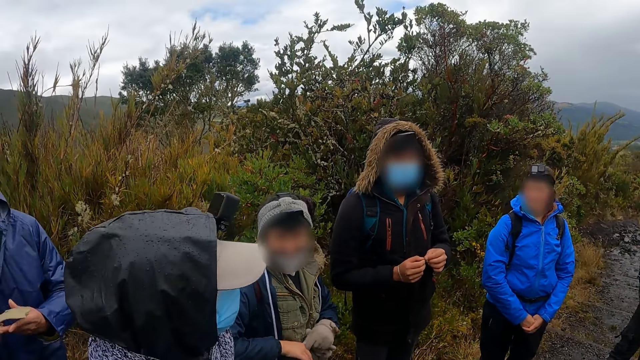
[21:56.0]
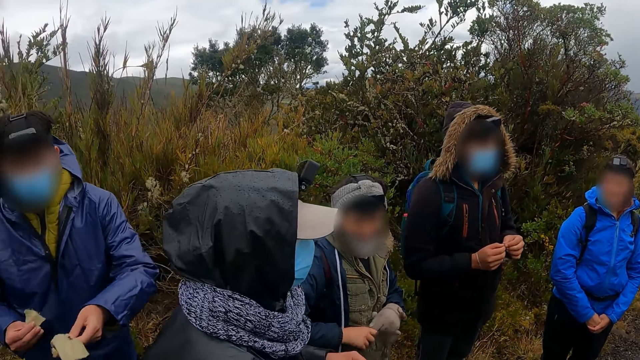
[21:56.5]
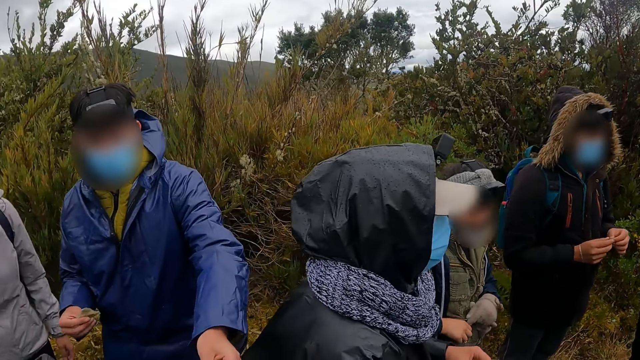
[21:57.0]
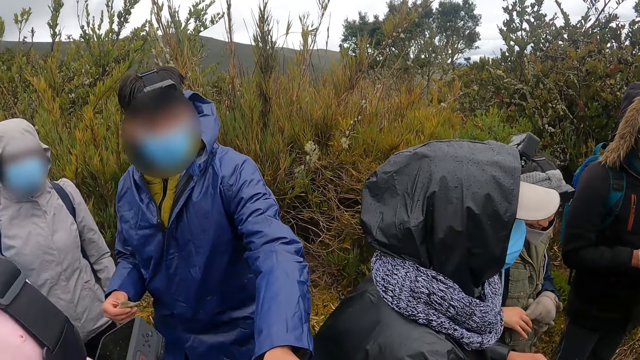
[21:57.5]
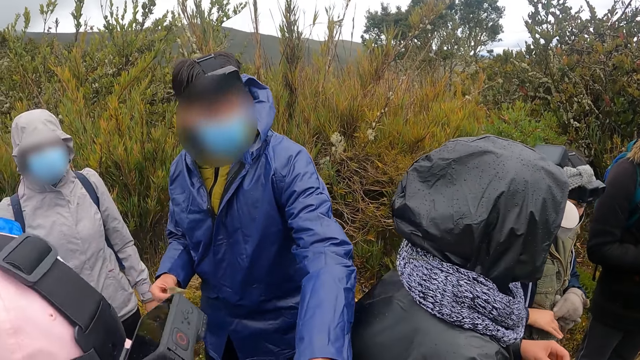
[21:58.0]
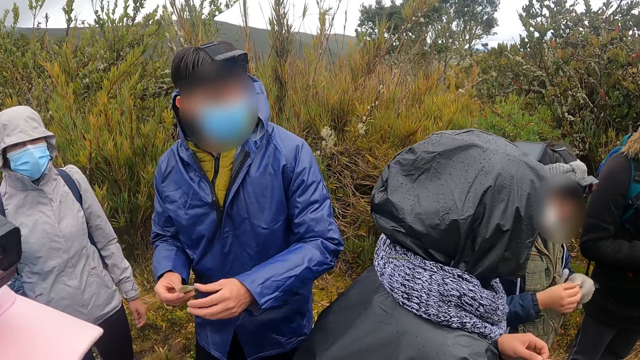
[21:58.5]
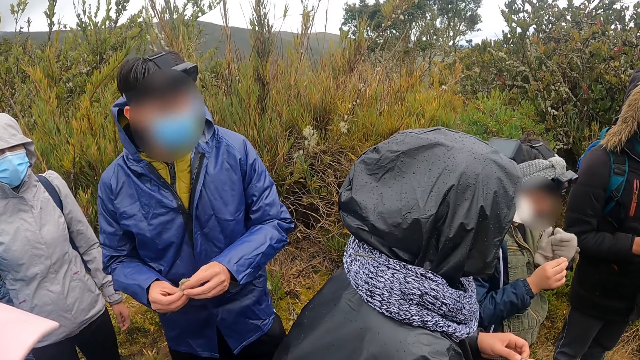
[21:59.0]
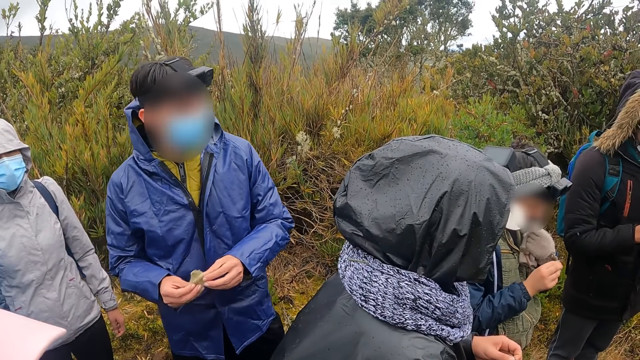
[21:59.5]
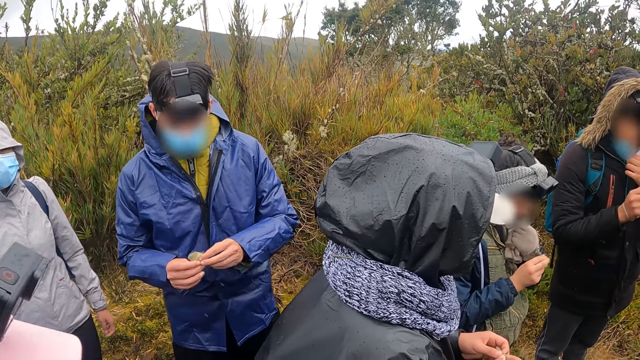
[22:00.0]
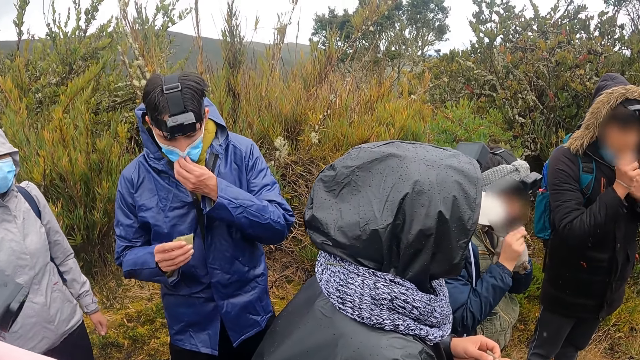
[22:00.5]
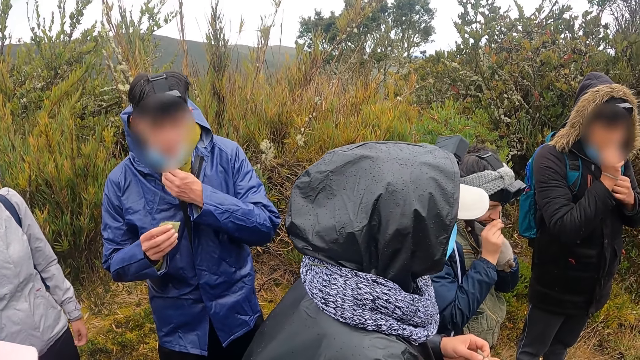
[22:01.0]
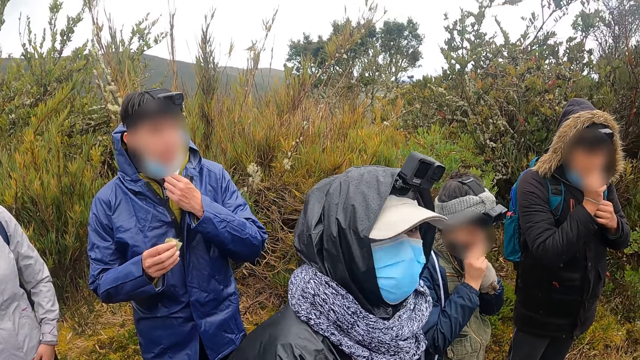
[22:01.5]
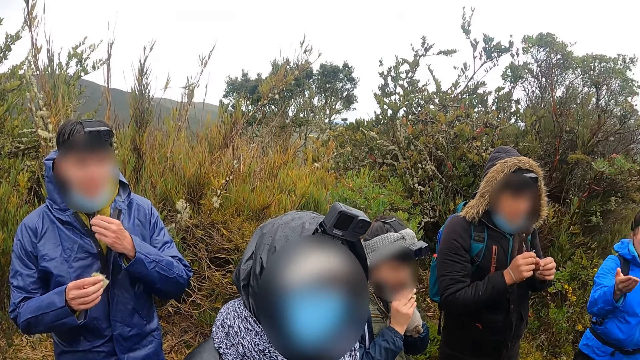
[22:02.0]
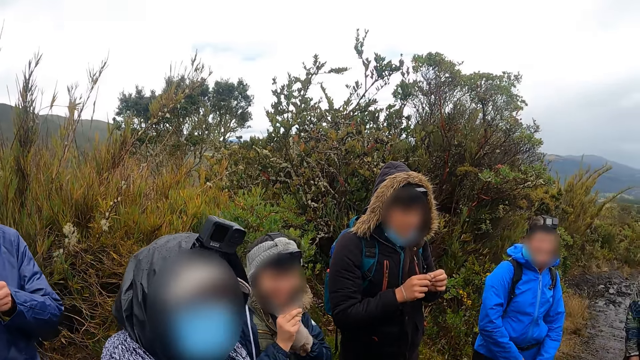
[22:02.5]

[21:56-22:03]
The man passes the leaf in his right hand to the camera wearer.

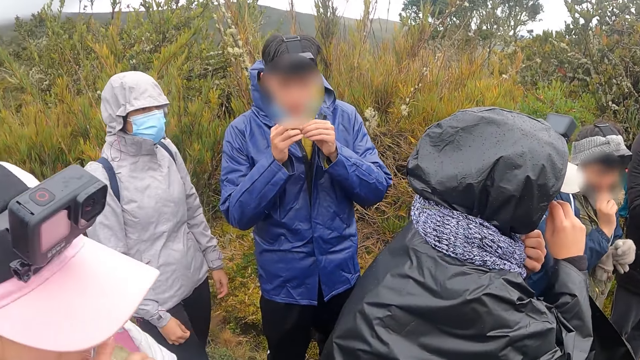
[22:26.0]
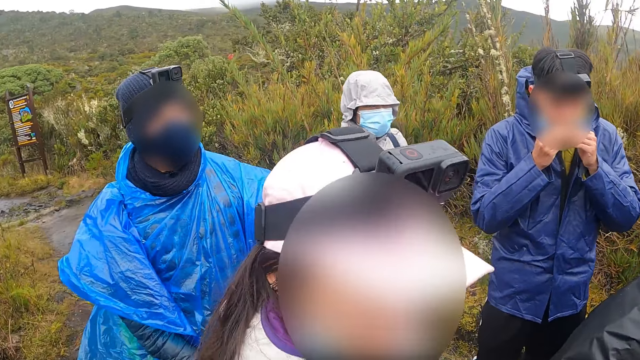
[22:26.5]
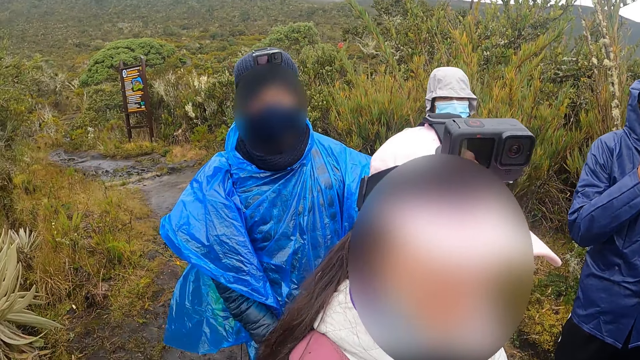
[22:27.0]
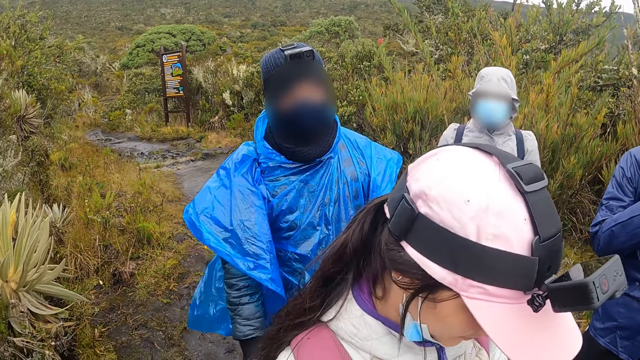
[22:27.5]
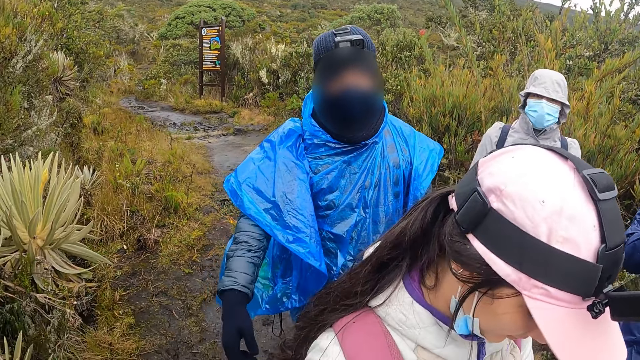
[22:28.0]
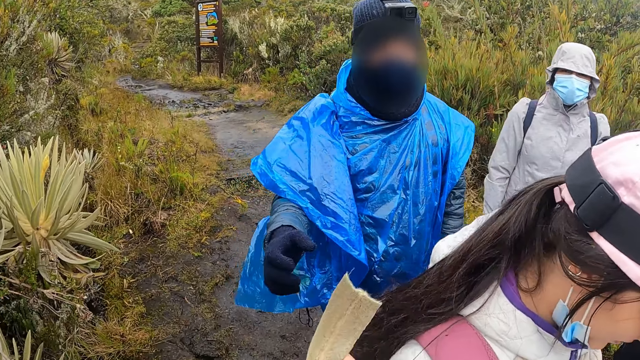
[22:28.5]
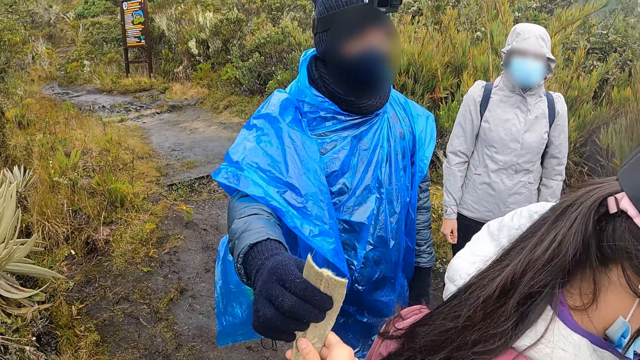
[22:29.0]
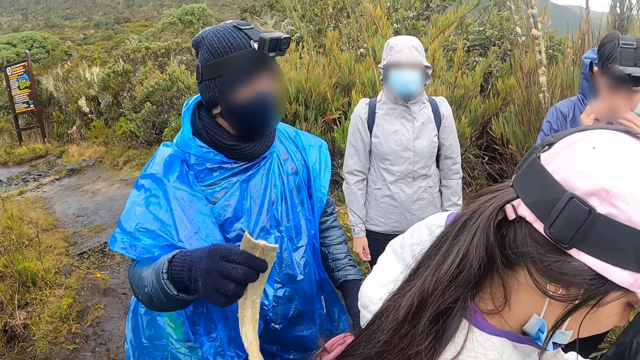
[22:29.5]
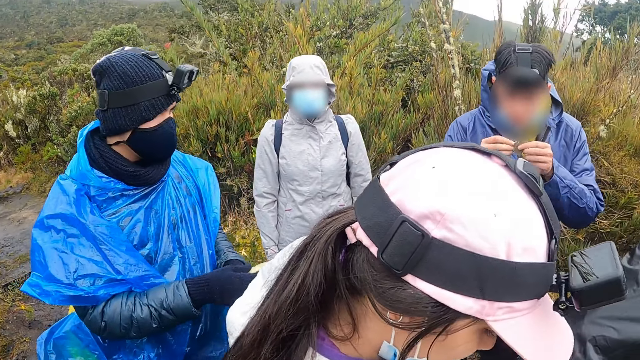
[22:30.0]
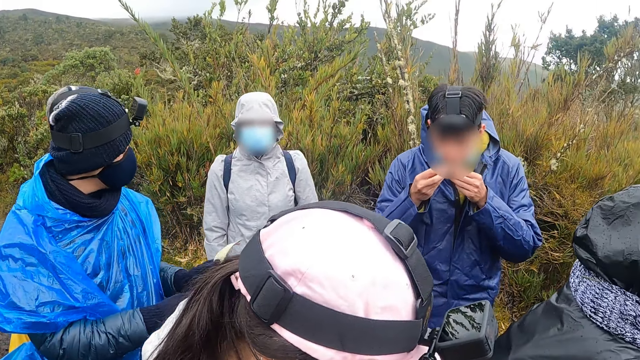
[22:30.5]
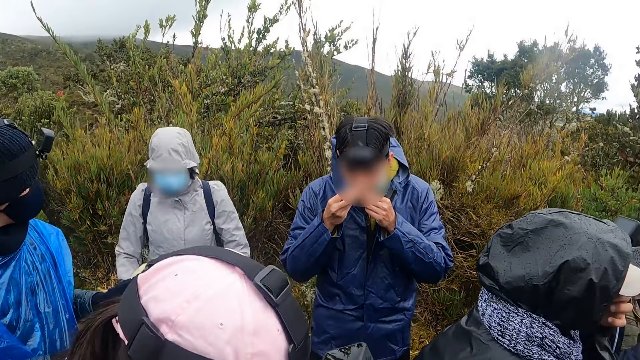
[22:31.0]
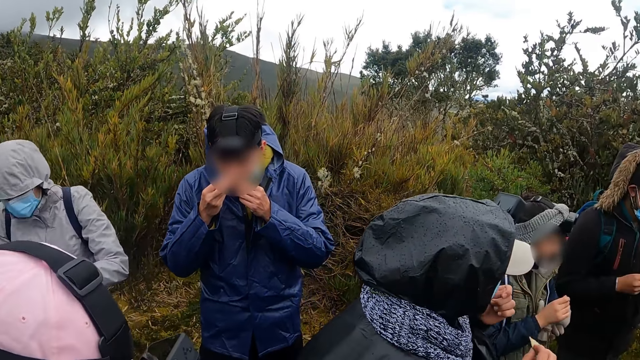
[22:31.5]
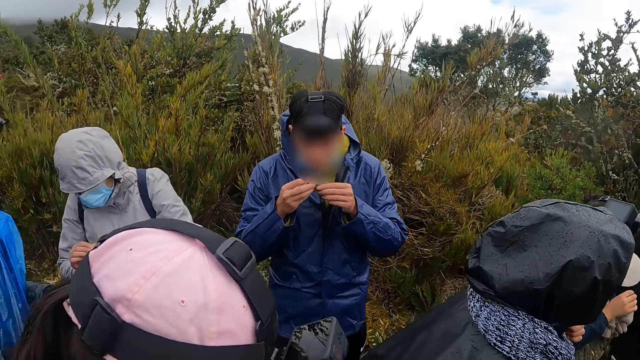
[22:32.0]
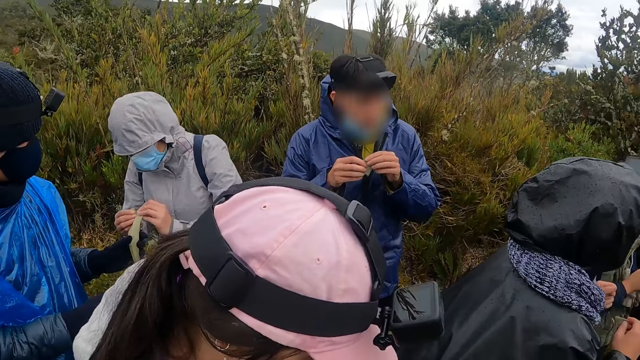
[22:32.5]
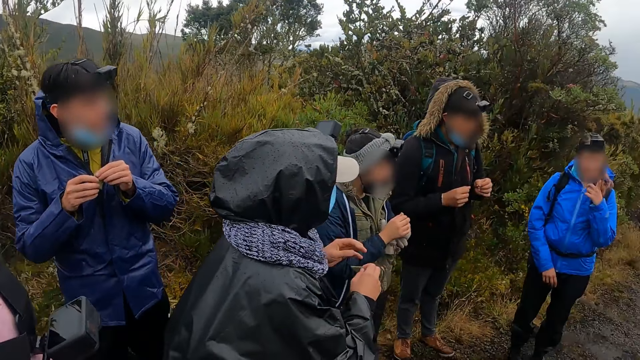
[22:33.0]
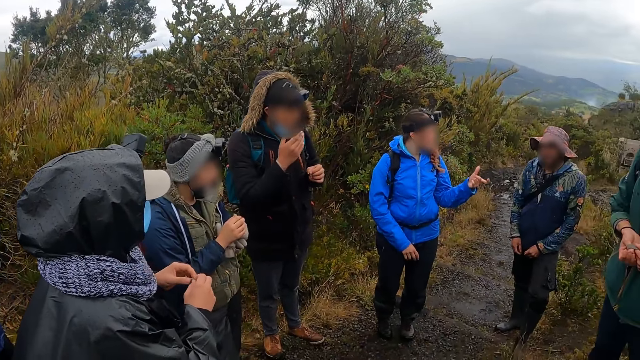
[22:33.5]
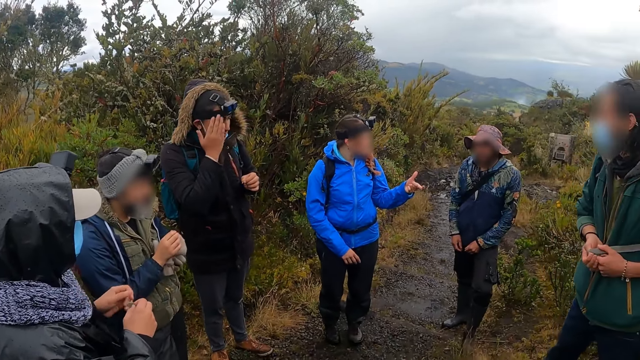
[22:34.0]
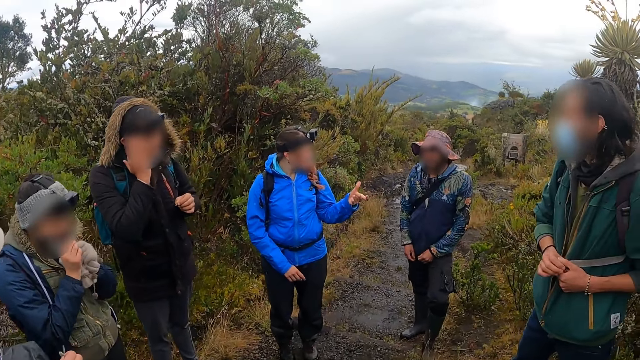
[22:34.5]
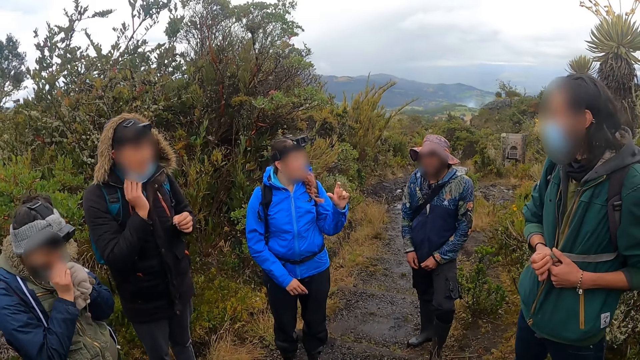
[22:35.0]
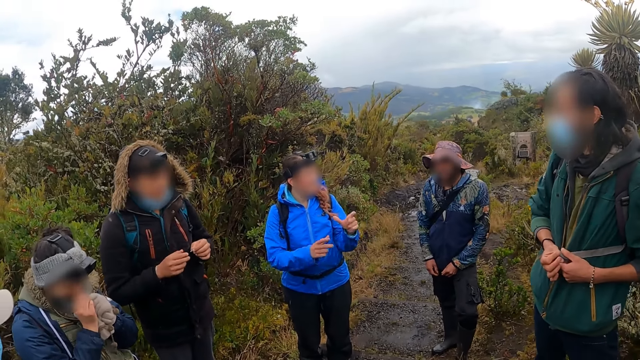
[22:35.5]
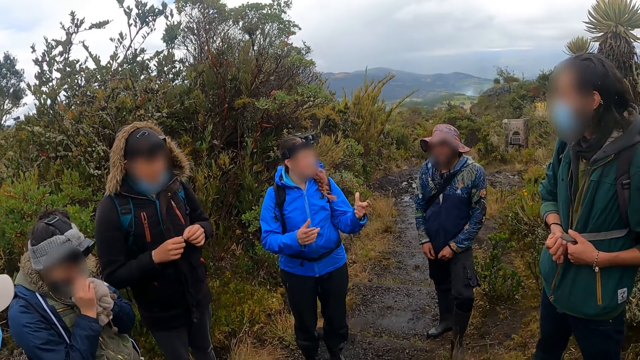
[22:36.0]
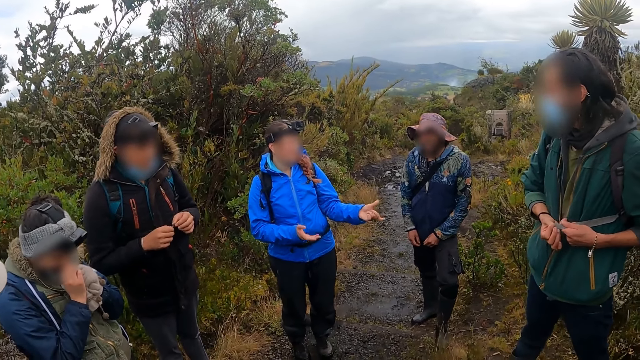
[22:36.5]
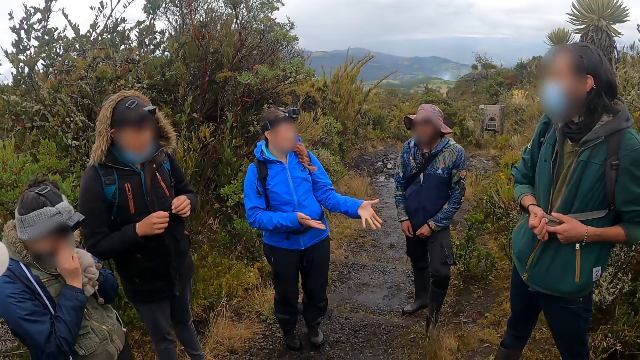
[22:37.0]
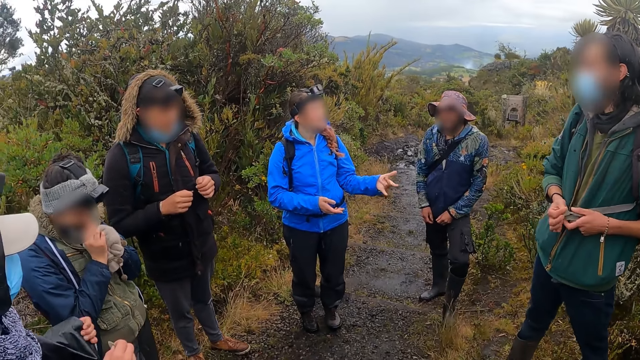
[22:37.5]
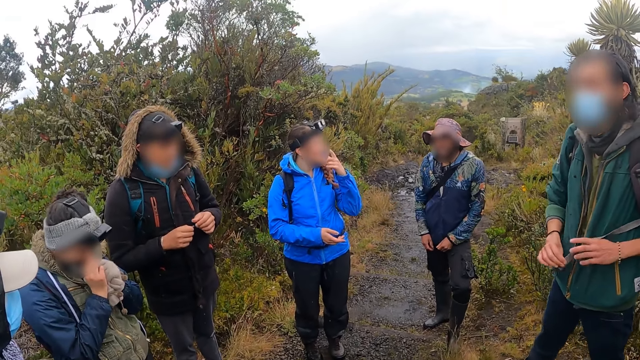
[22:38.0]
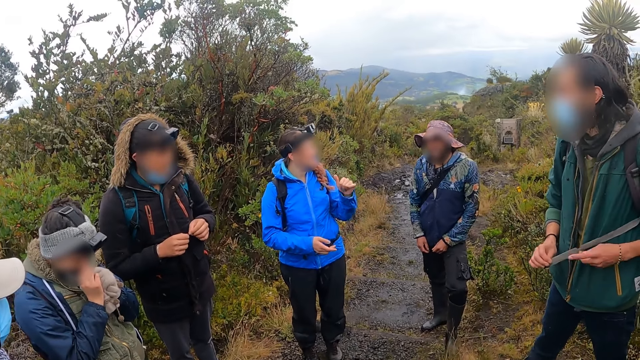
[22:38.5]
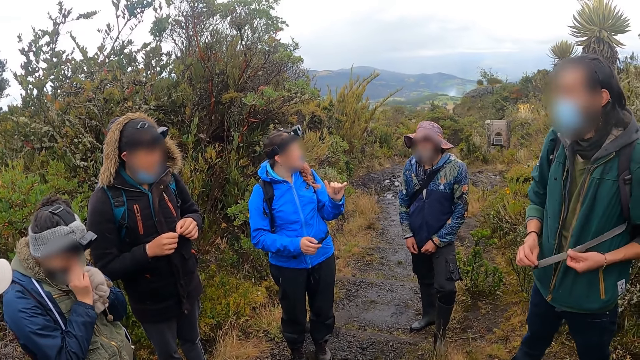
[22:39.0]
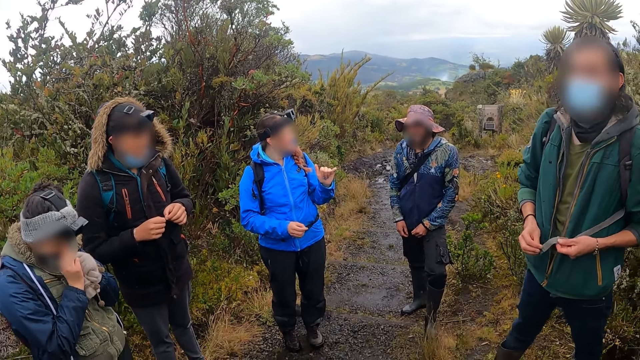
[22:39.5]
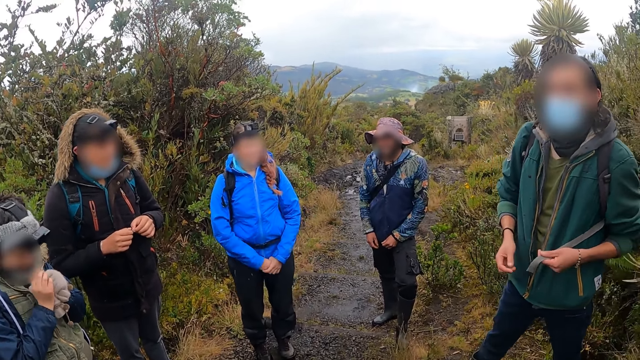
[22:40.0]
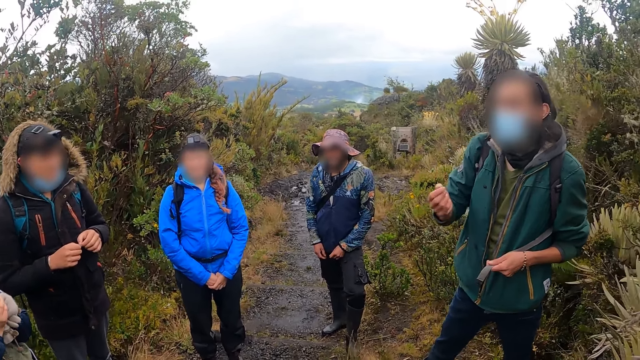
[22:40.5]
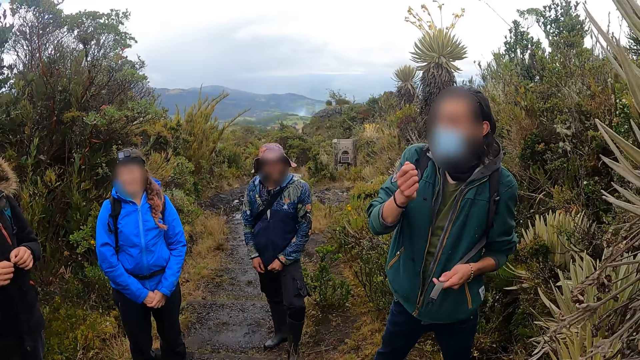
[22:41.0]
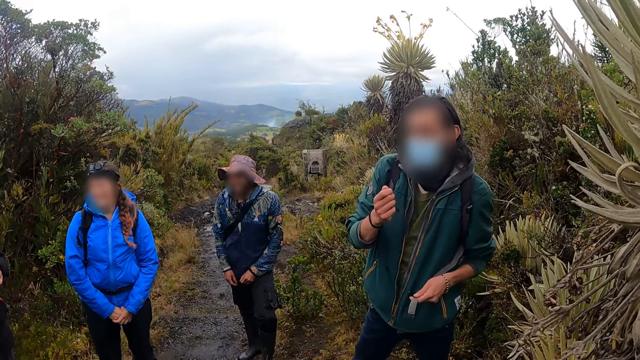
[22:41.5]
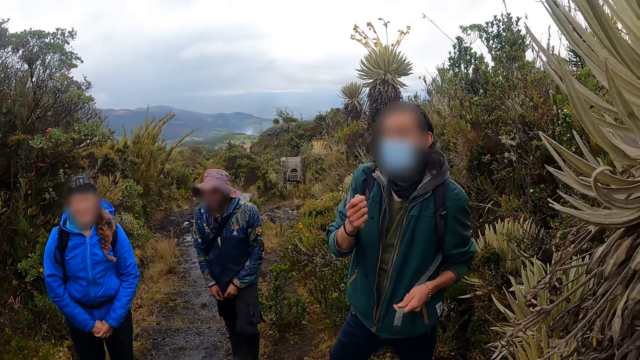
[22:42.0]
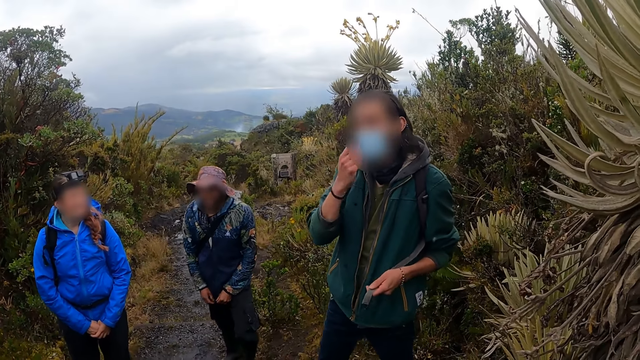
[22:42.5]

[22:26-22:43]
The camera wearer looks around. She passes the dry leaf to a man with her right hand. The man passes the leaf from his right hand to his left hand. The man holds the leaf with both hands. The man passes the leaf to the woman with his left hand. Another man speaks to the camera wearer and a group of people.
